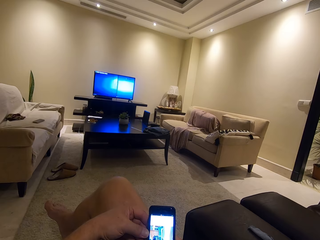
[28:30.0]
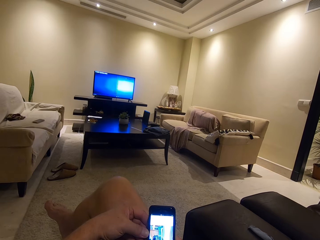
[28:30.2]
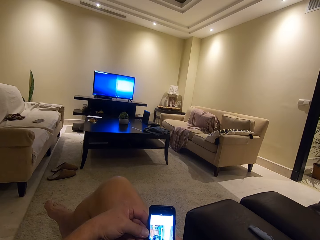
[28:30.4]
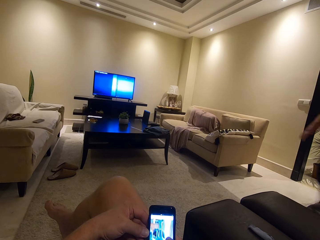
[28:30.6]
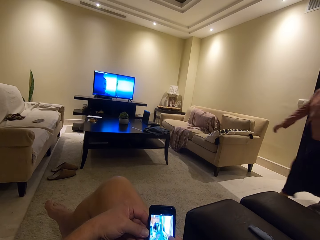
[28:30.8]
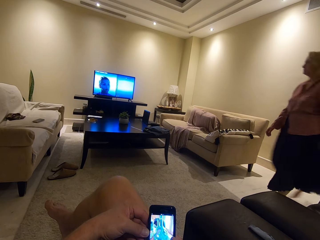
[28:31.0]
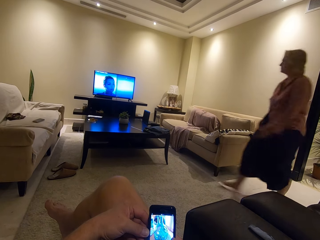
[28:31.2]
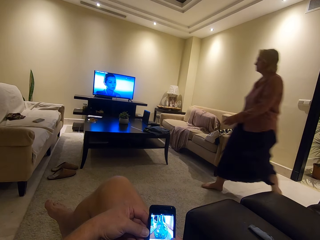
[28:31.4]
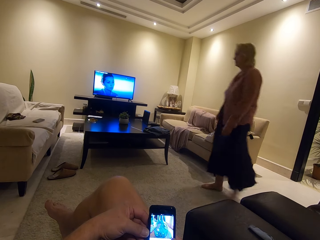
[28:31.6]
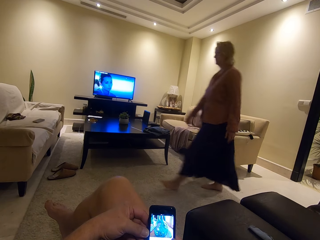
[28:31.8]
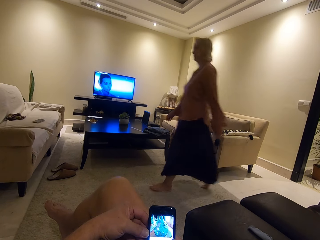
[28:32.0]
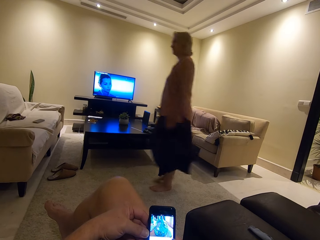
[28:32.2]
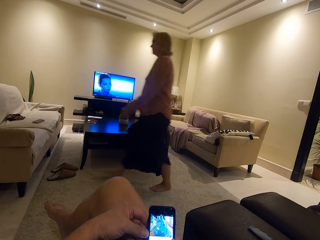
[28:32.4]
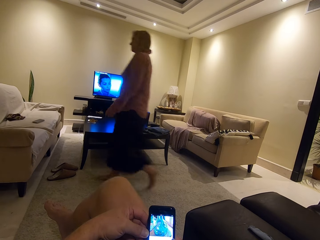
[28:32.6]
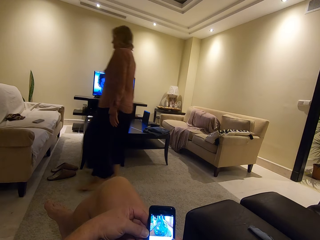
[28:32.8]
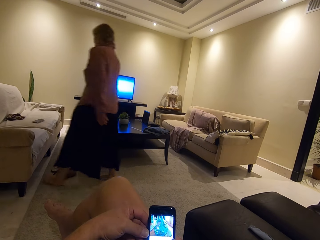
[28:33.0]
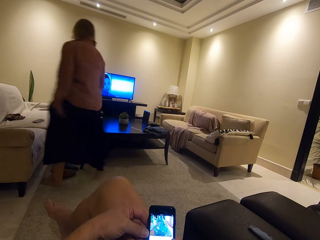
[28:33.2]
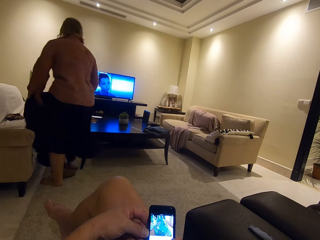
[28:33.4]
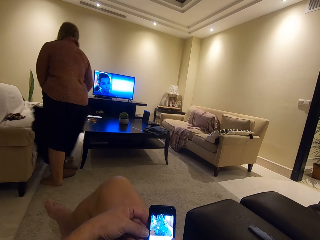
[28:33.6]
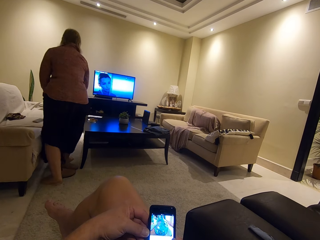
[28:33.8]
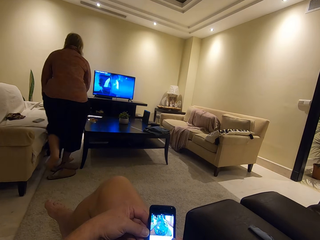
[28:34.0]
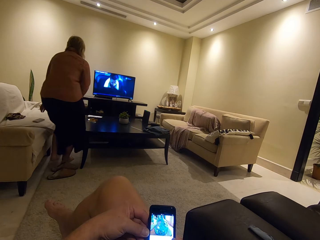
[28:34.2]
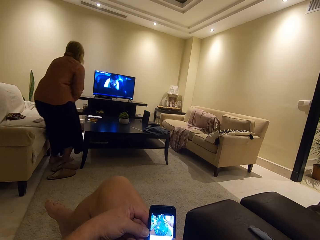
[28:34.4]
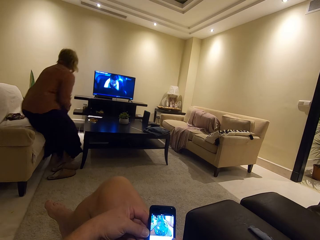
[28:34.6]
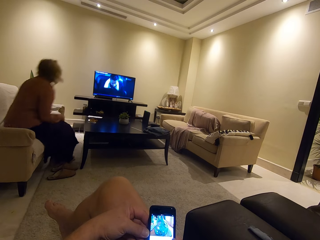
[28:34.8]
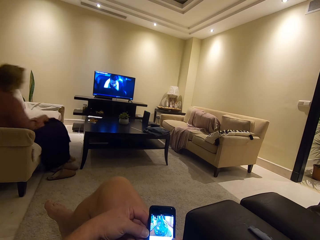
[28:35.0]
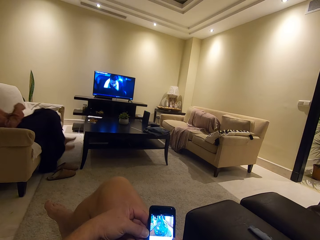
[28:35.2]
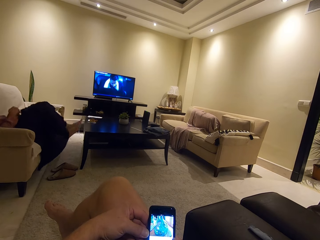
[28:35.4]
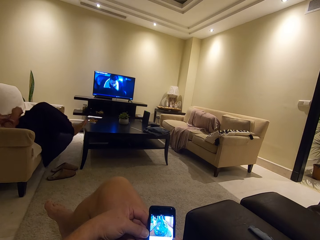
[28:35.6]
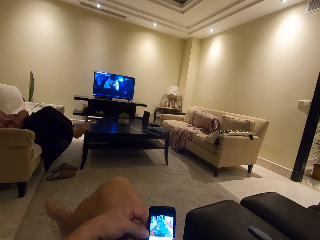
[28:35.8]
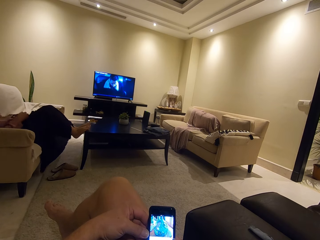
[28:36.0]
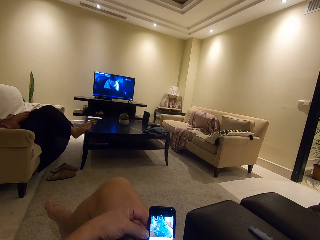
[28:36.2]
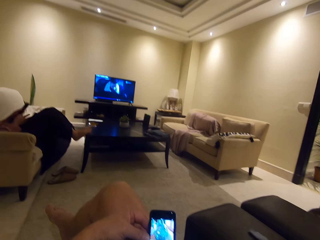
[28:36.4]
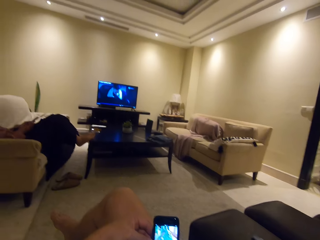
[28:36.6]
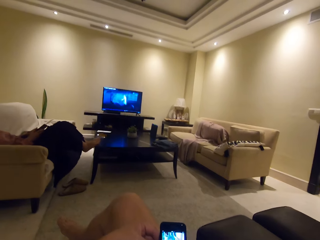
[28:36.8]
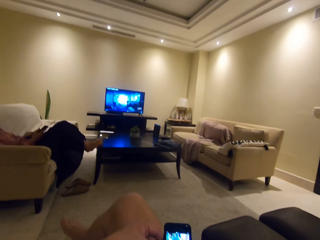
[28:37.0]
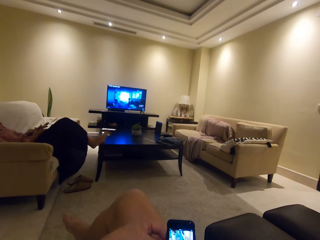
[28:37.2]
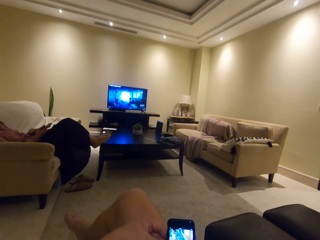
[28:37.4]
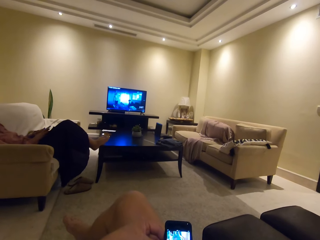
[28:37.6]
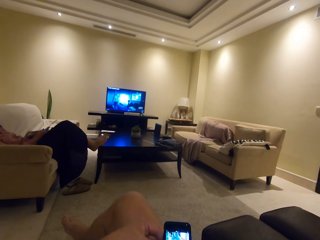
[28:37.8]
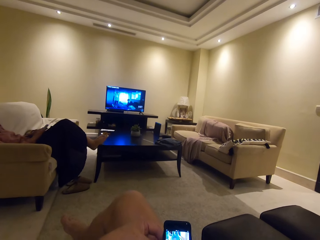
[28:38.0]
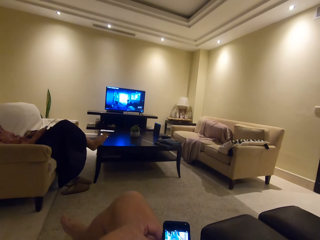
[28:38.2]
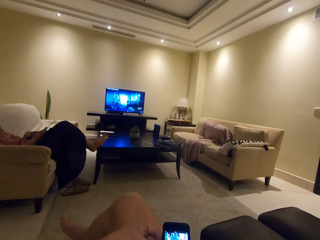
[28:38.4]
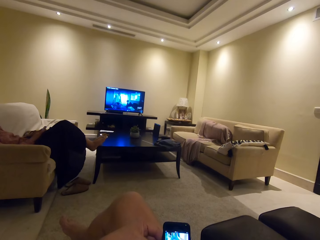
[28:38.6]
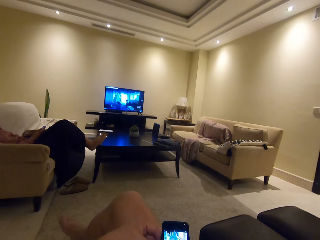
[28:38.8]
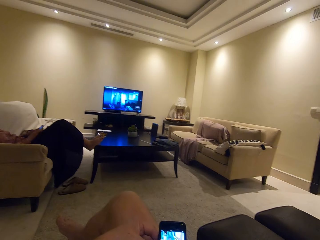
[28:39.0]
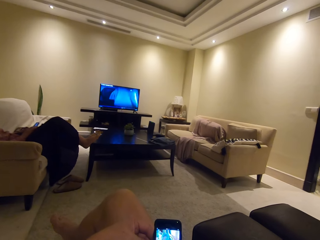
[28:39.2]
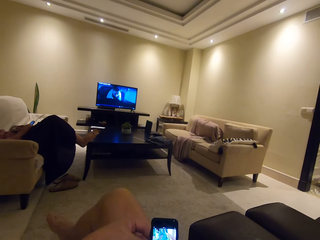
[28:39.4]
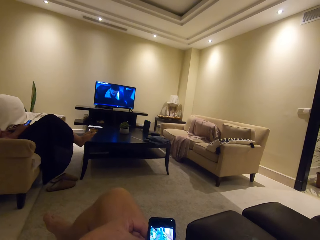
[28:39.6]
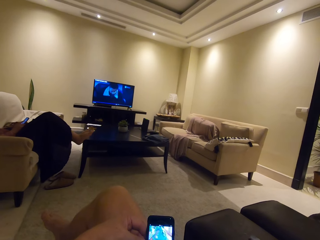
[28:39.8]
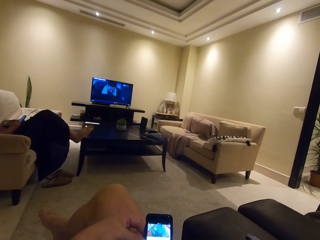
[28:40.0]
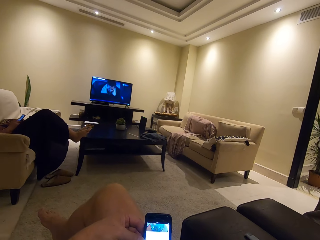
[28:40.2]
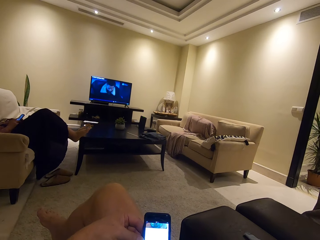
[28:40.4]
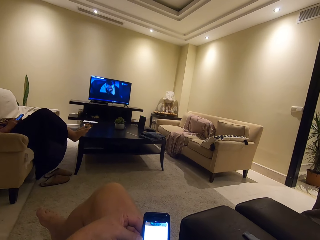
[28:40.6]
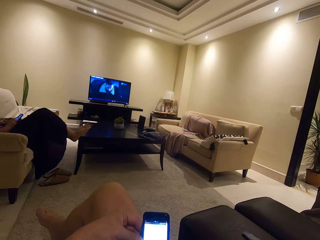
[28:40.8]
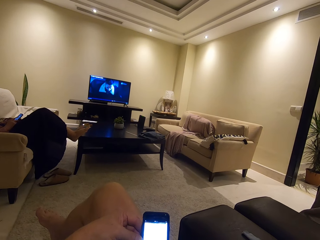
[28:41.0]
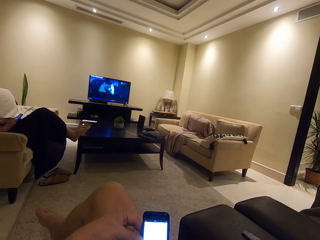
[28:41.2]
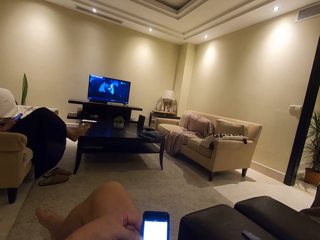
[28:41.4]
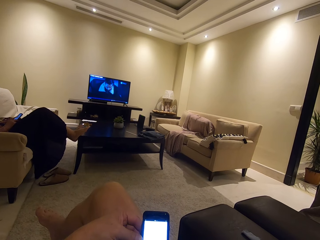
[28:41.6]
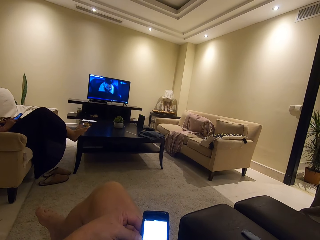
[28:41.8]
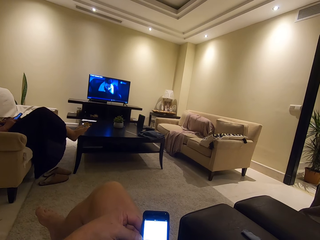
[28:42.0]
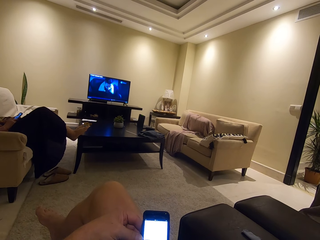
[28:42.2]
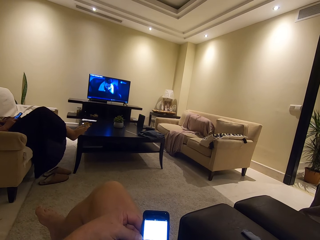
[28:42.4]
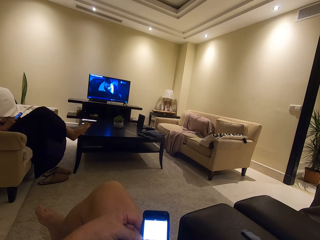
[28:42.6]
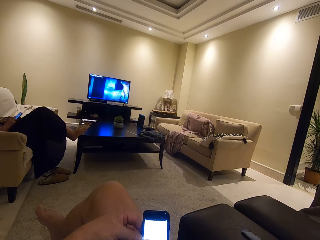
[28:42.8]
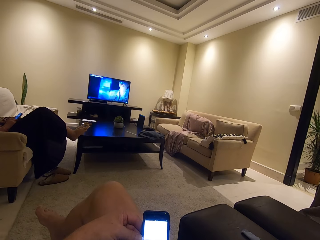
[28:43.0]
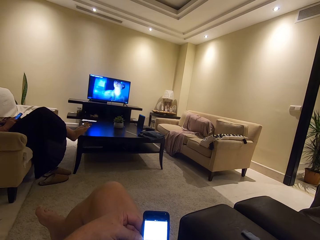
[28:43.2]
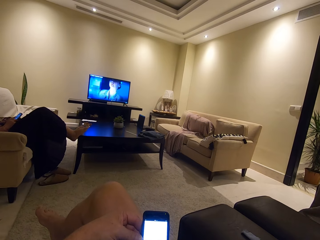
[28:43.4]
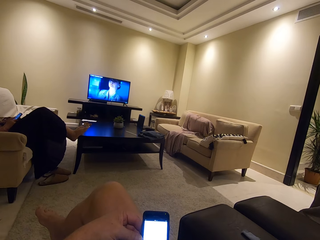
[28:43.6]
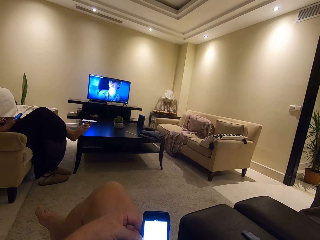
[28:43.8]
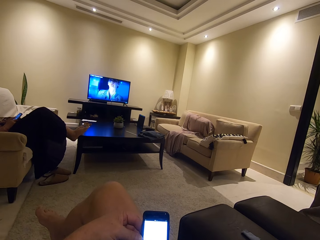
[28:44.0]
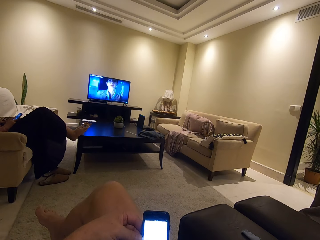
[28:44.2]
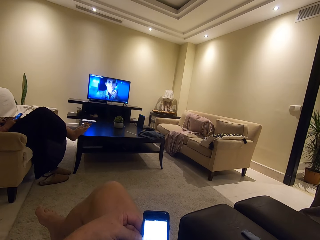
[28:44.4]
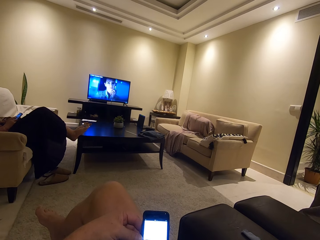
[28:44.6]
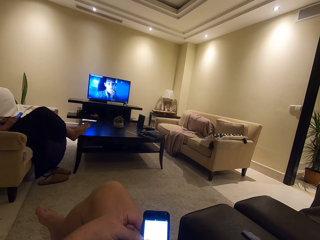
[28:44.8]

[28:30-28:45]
A lady walks around. The lady comes in. The lady sits on the sofa. The lady puts the legs on the table. The lady holds the phone. The lady and the camera wearer use the phone. The lady scrolls the phone. The camera wearer scrolls the phone.

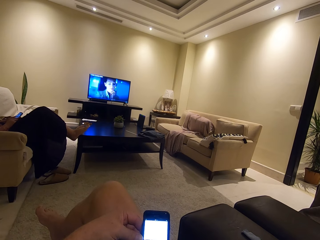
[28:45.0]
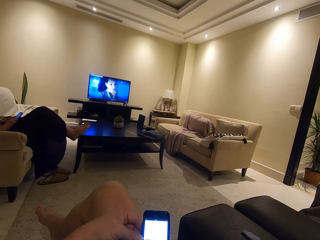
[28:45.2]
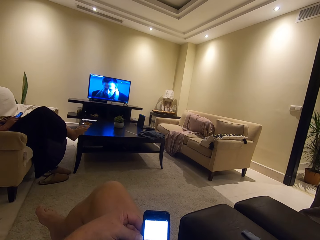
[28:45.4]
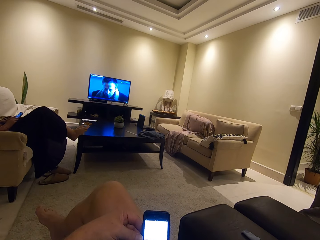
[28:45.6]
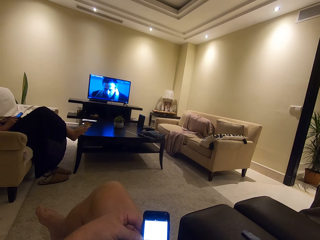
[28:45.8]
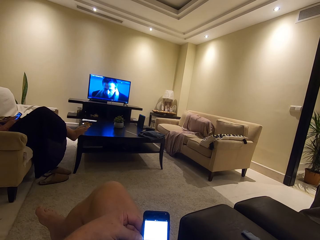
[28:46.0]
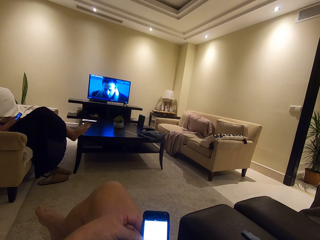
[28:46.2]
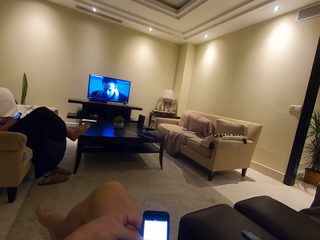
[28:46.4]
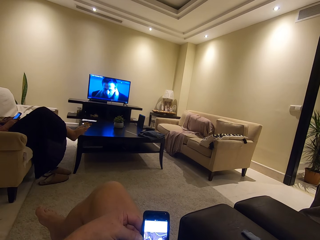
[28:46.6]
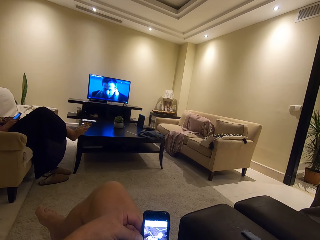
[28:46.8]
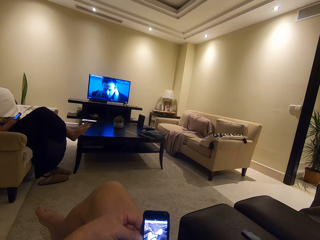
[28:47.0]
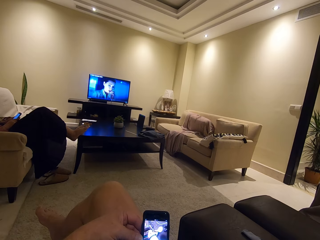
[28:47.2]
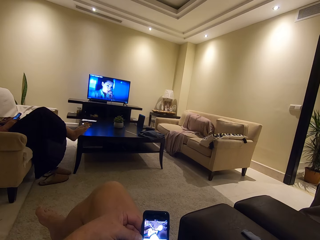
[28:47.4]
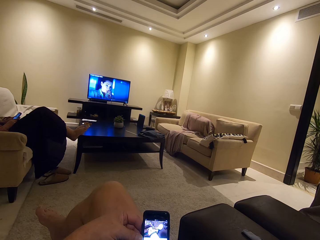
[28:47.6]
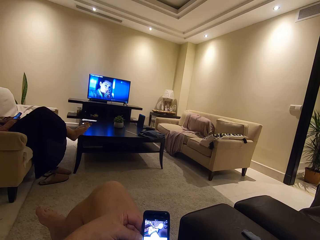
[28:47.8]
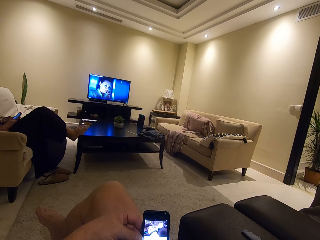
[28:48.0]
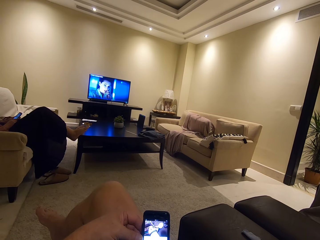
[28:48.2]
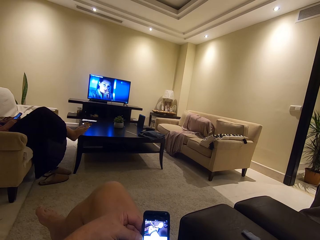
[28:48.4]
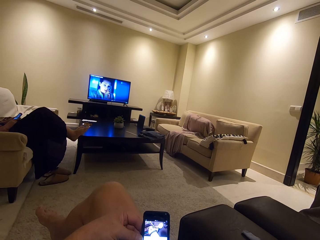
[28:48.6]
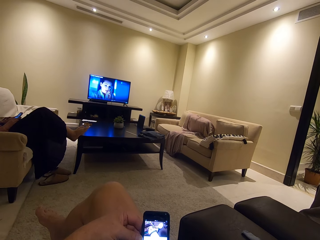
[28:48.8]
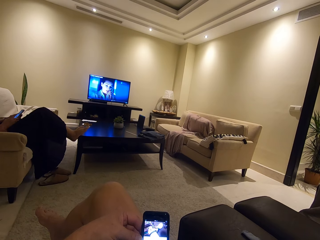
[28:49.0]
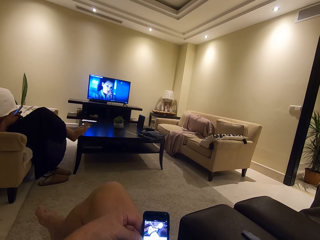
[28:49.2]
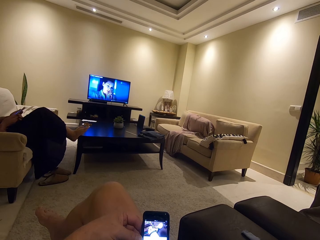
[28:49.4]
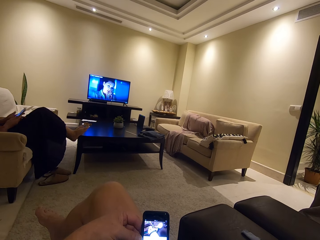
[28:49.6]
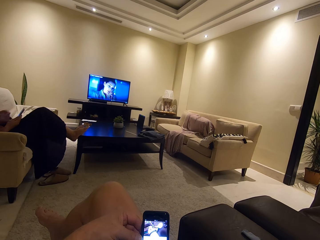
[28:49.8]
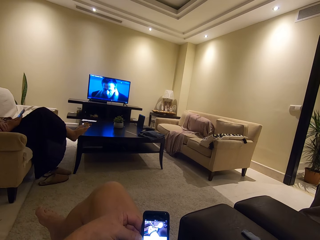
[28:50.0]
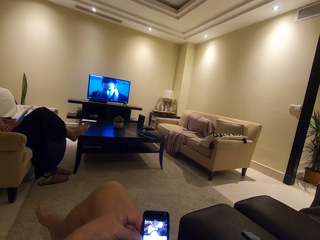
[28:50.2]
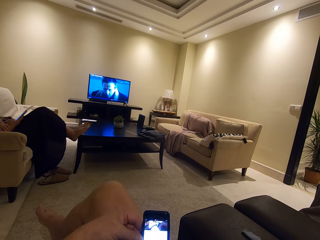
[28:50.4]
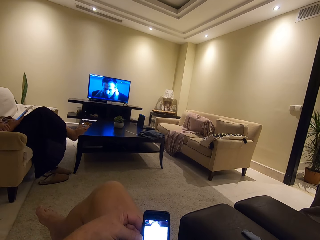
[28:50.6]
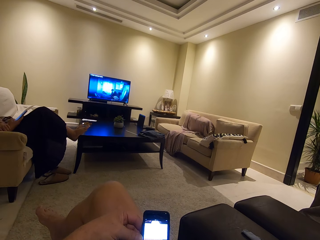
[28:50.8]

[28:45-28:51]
A person touches the other hand.
